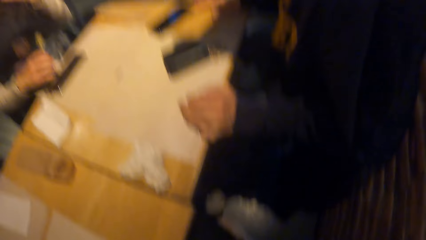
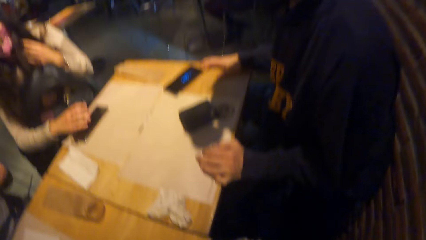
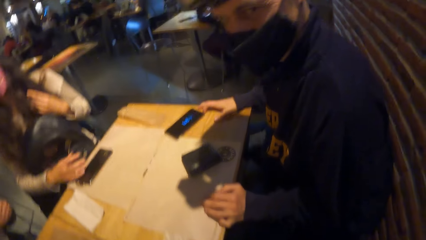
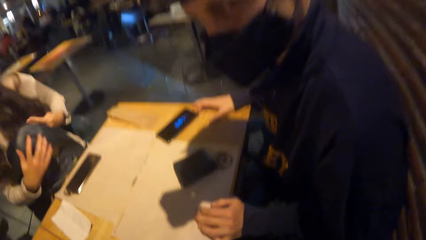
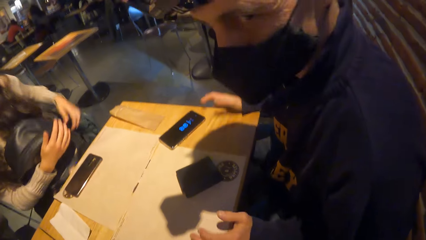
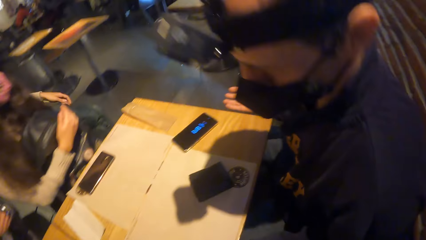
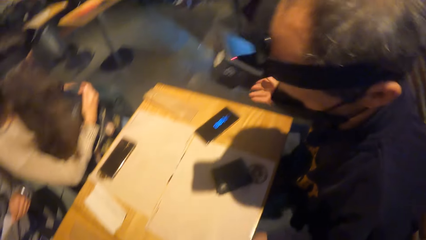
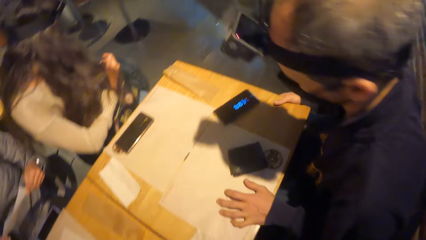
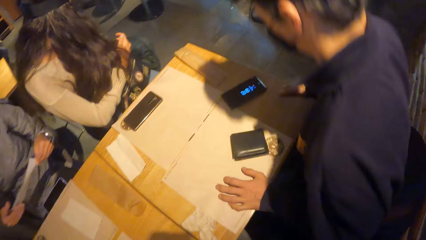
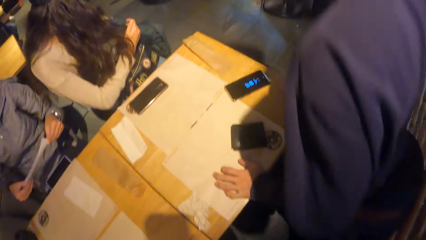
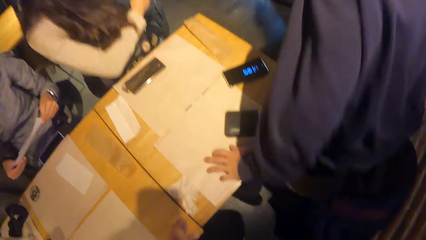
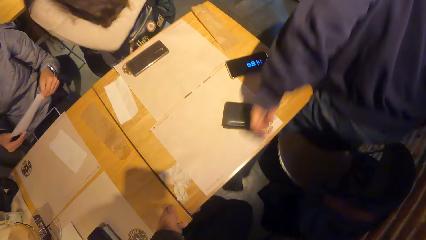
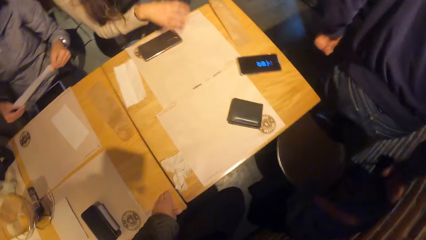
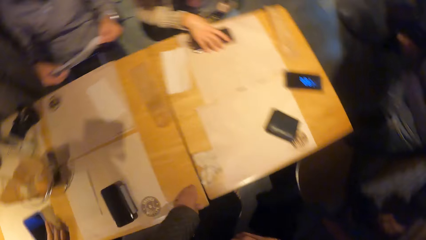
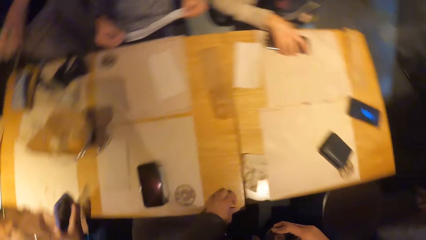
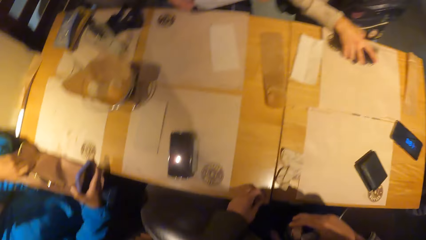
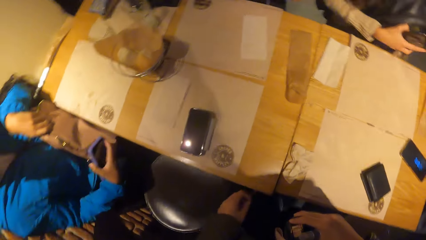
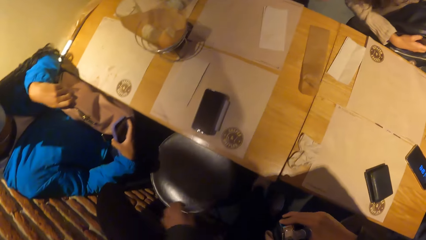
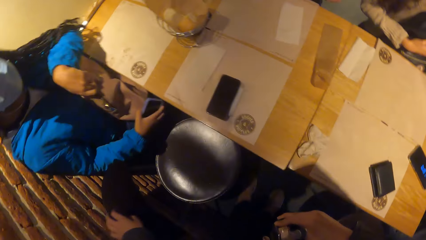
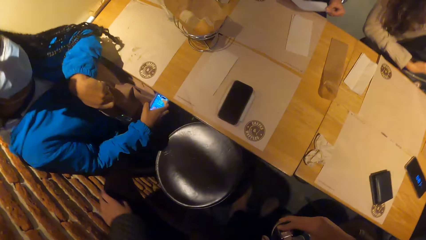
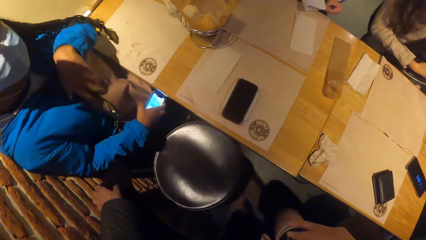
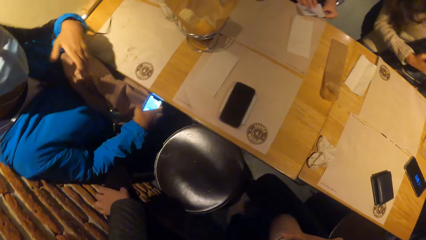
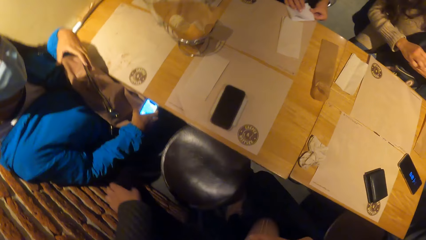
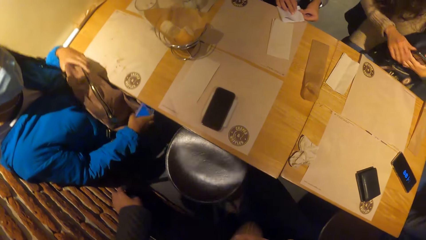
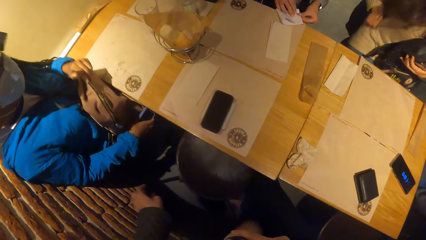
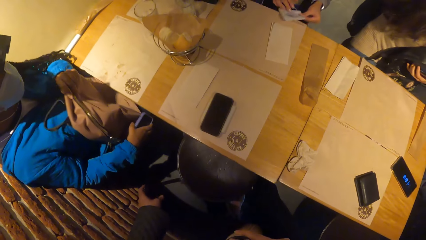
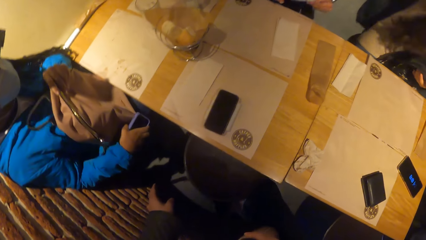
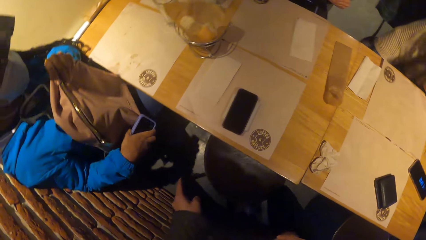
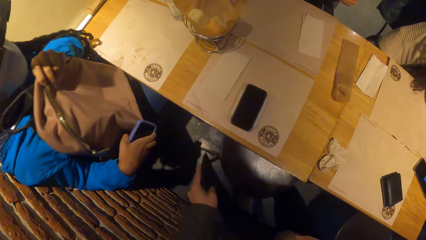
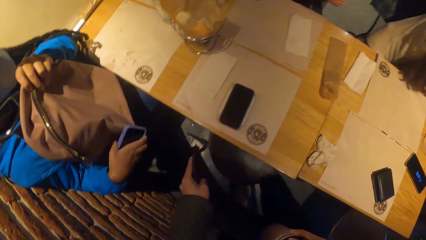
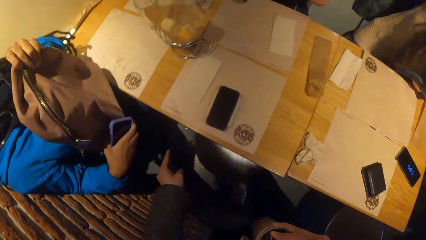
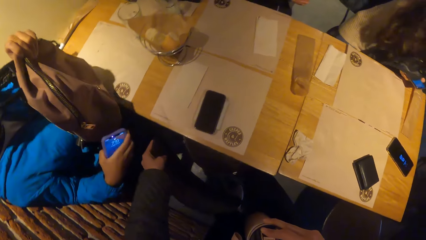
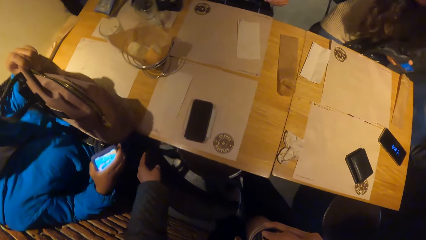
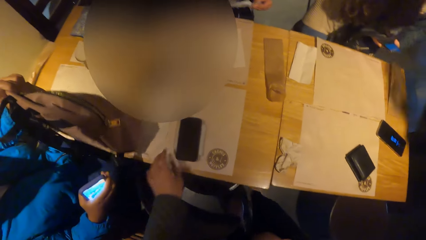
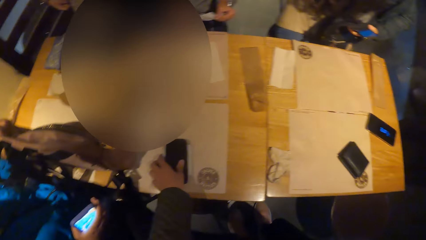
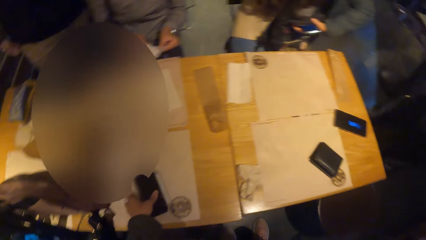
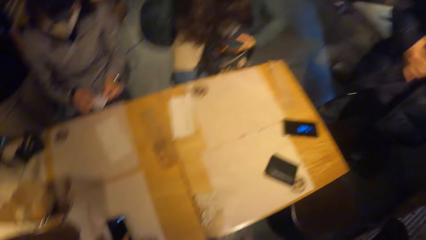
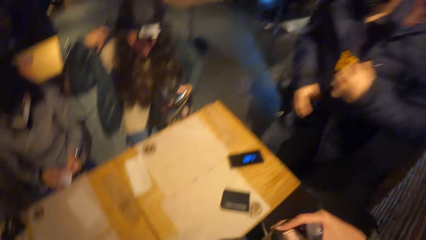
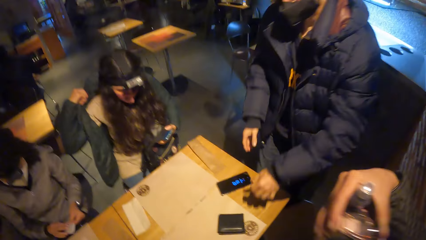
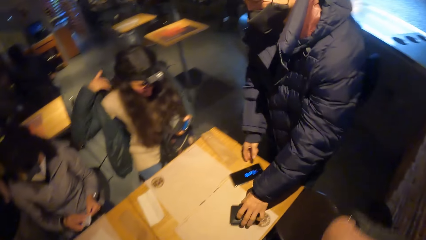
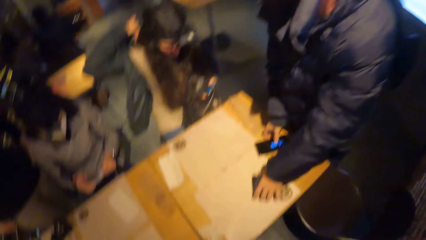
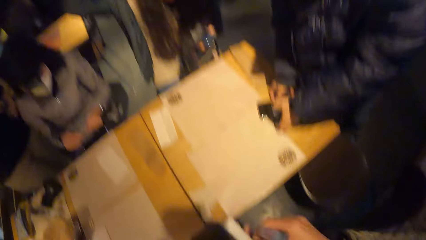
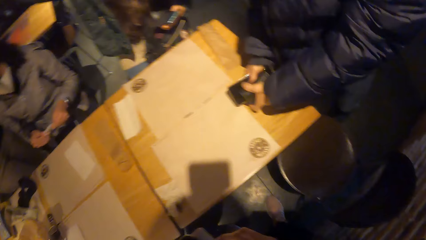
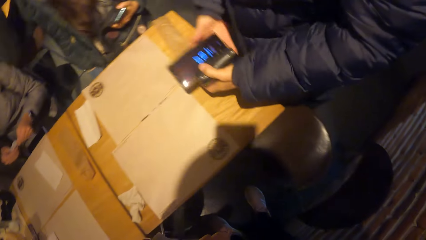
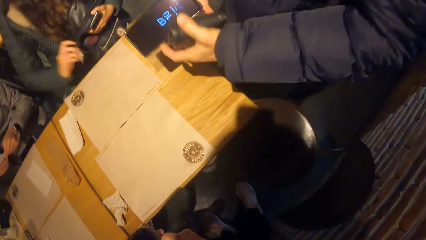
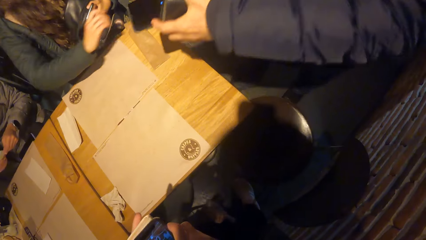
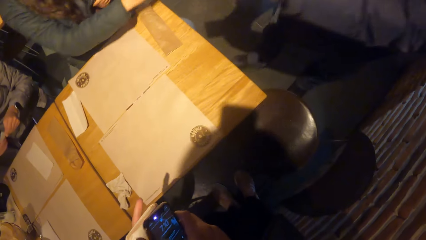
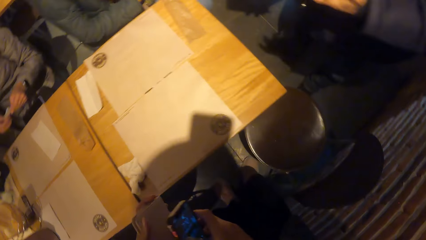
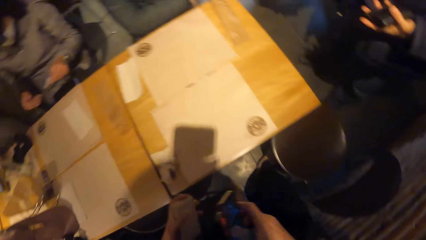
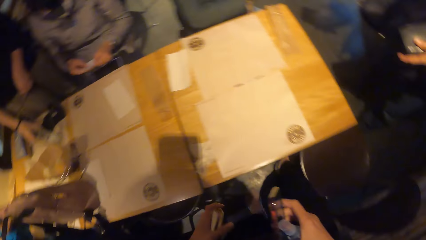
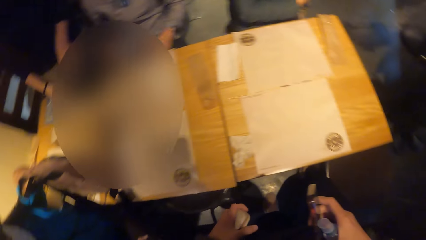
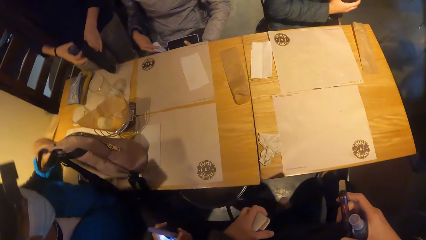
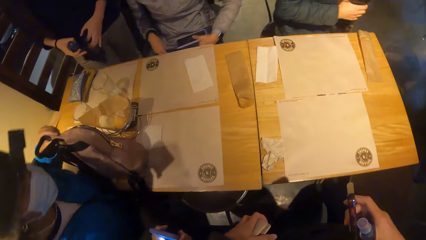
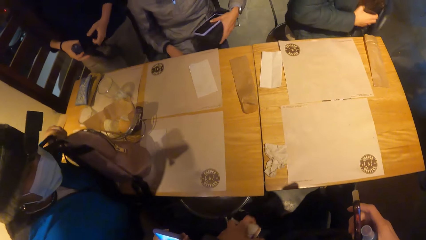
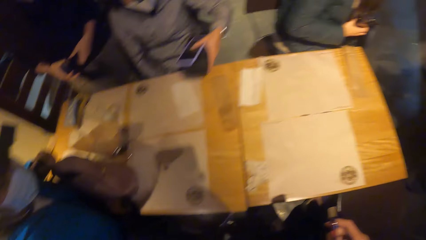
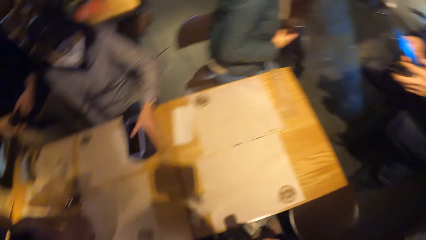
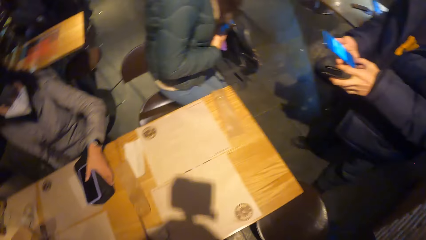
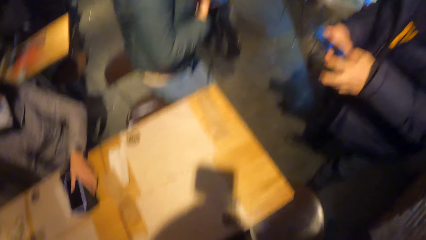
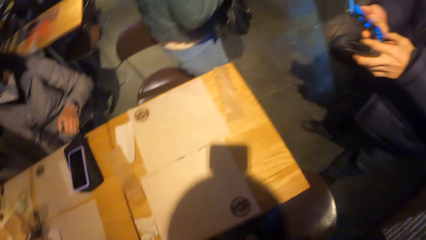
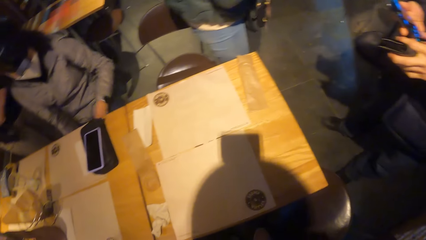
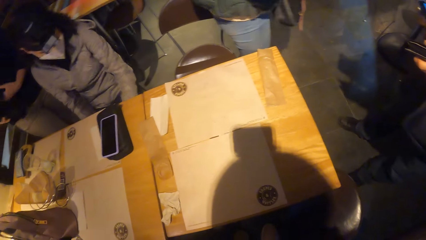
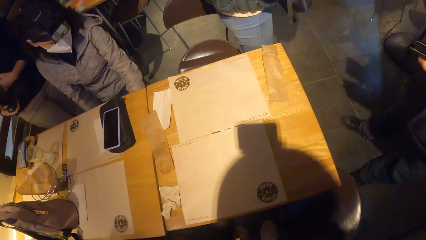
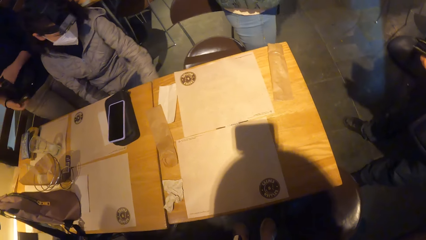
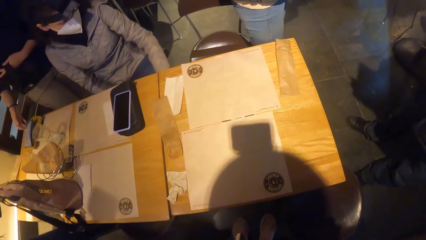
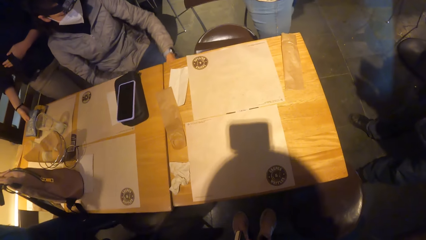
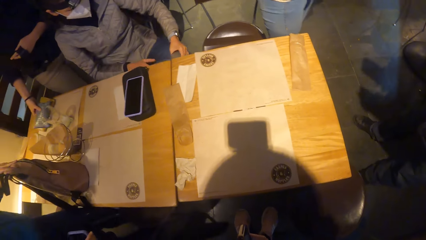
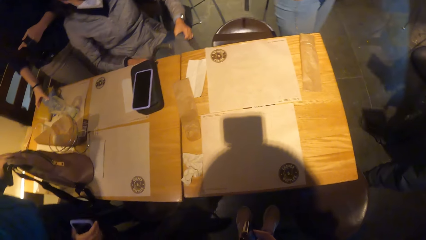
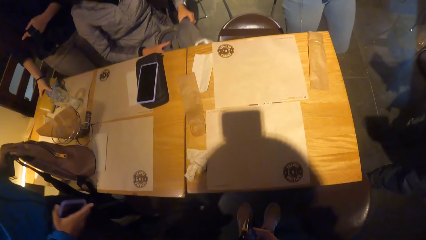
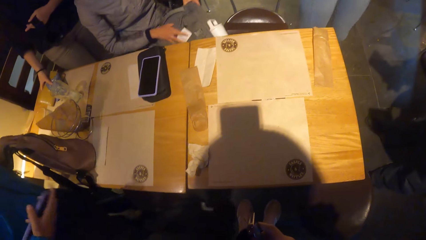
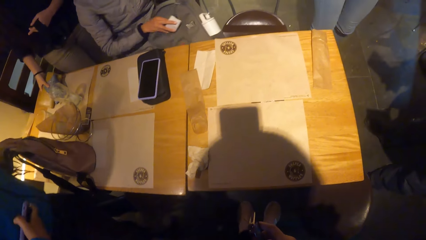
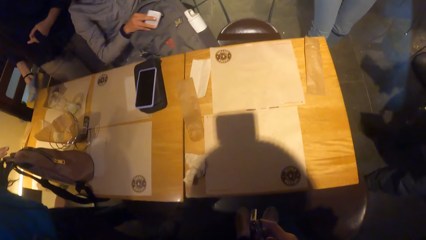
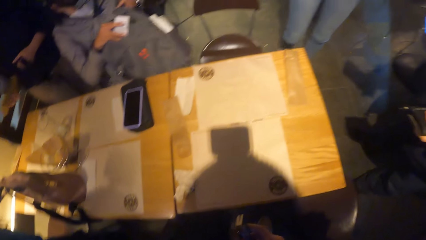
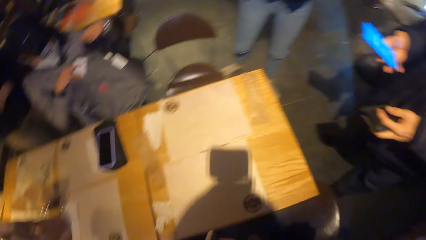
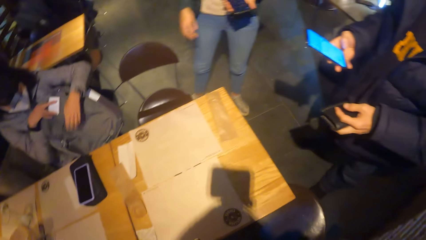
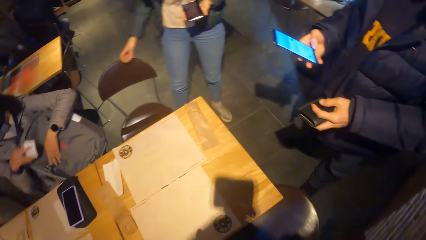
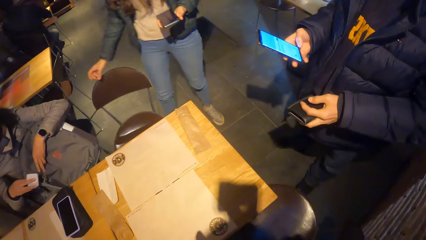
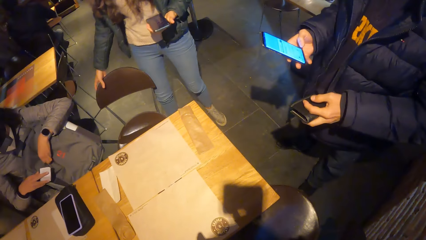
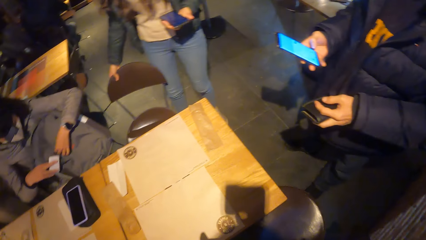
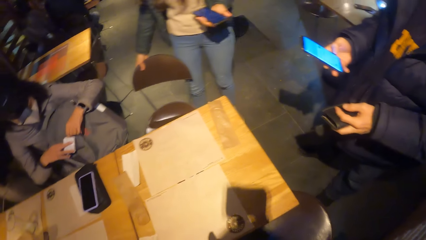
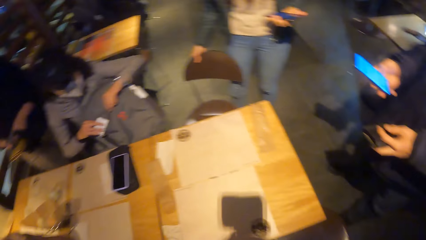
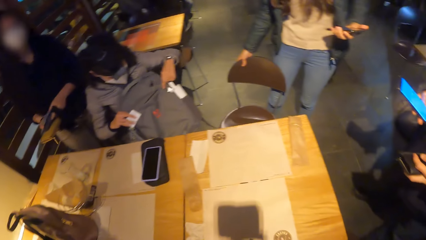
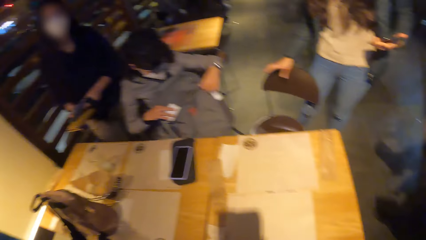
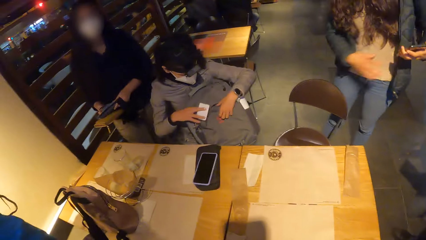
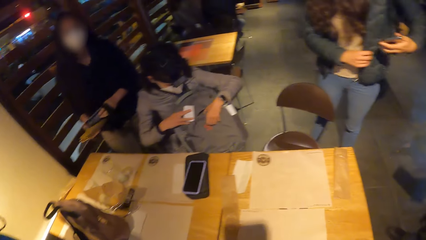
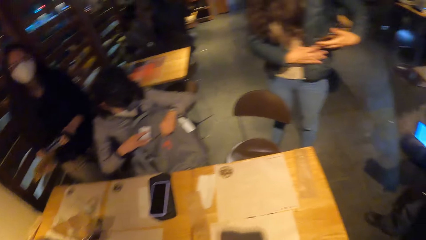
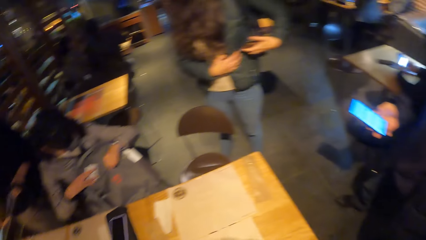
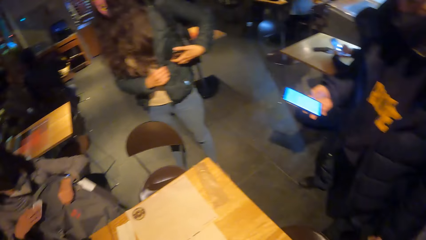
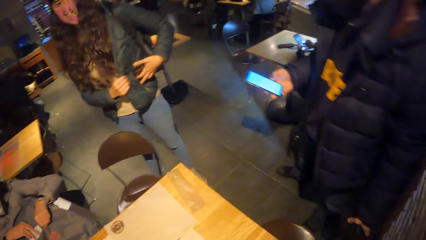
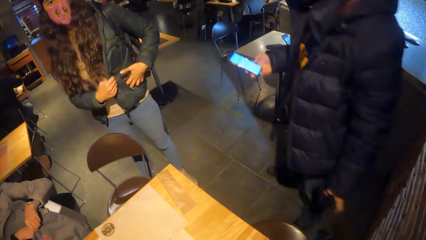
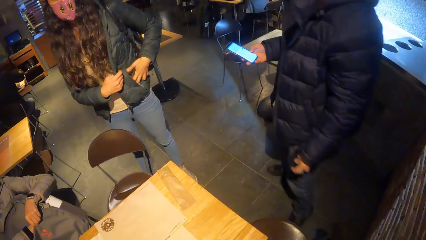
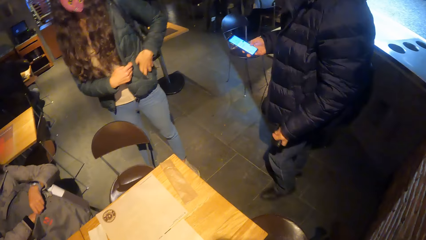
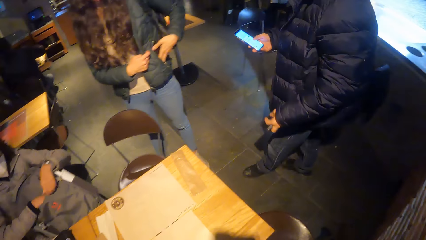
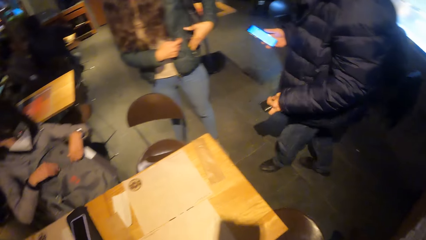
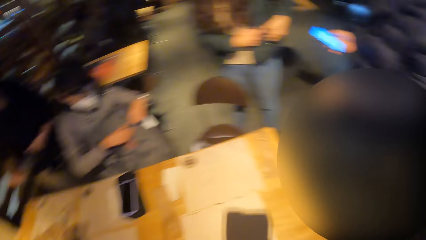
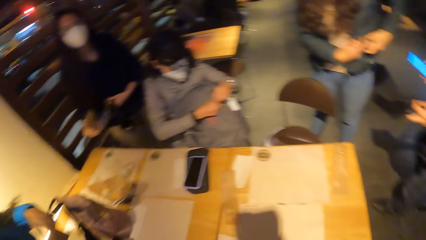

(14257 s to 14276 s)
The man stands up from a chair. The camera wearer stands up from the chair. She adjusts the chair with her hands. She pushes the chair under the table. She picks up the phone from the table with her left hand. The man picks up a wallet from the table with his left hand and picks up the phone from the table with his hands. The camera wearer looks around. A woman places a purse on the table with her left hand. The man operates the phone with his hands. The woman lifts a bag from under the table with her hands, opens the bag with her right hand, and puts the bill in the bag with her left hand.
